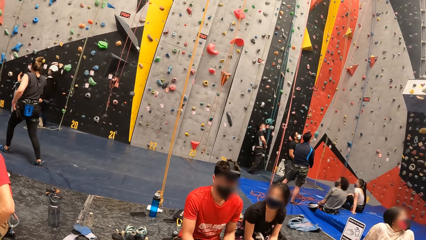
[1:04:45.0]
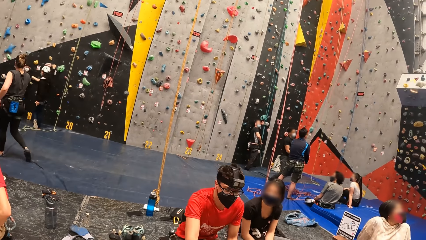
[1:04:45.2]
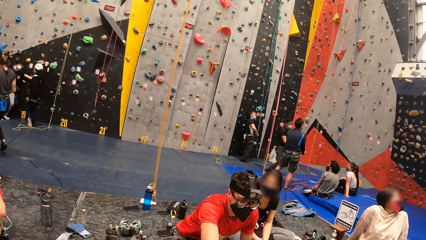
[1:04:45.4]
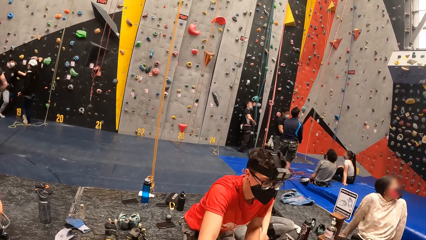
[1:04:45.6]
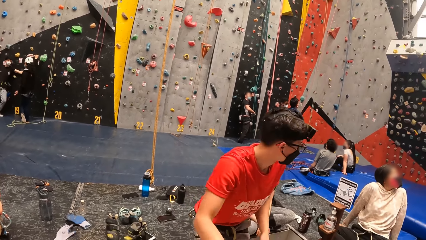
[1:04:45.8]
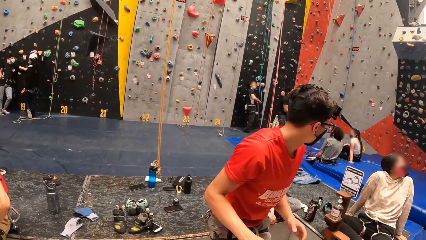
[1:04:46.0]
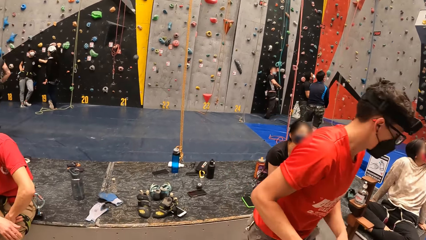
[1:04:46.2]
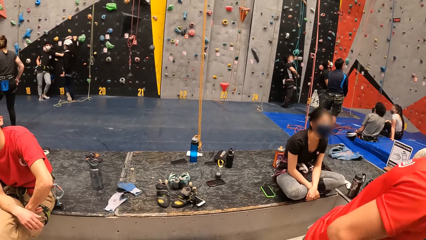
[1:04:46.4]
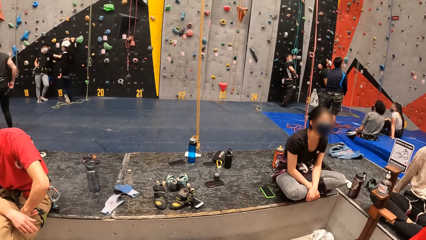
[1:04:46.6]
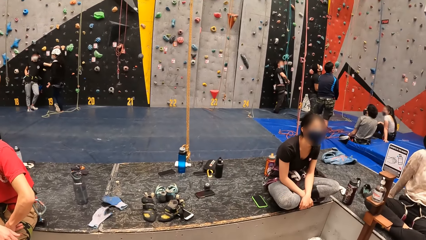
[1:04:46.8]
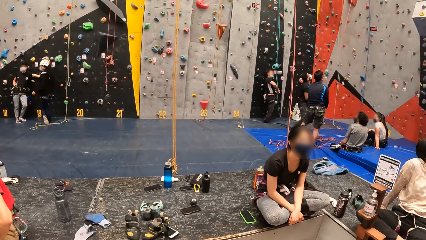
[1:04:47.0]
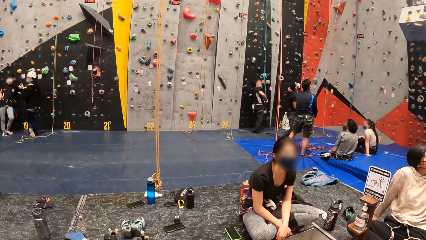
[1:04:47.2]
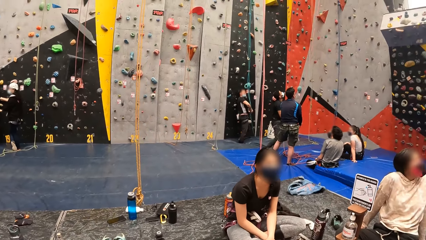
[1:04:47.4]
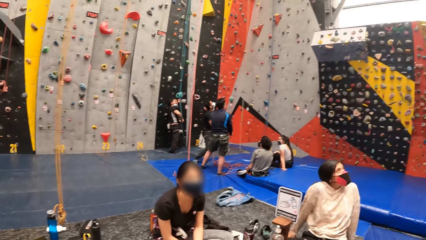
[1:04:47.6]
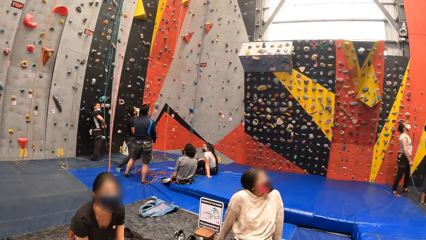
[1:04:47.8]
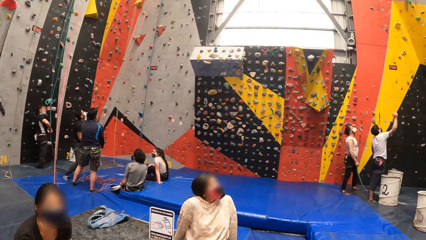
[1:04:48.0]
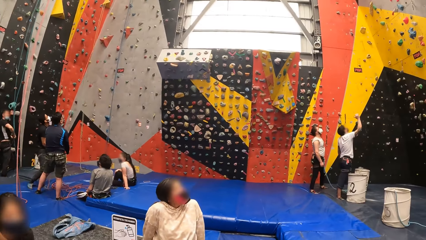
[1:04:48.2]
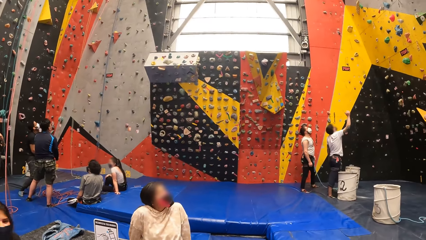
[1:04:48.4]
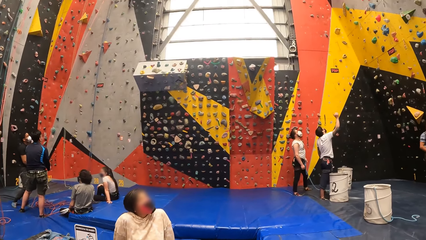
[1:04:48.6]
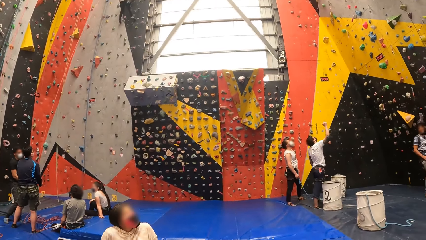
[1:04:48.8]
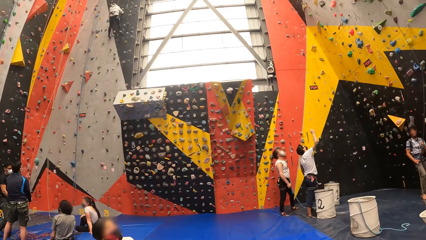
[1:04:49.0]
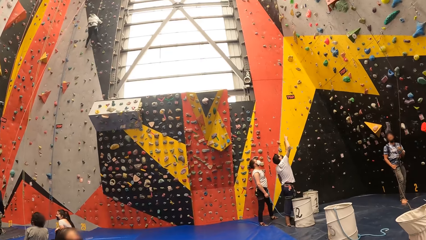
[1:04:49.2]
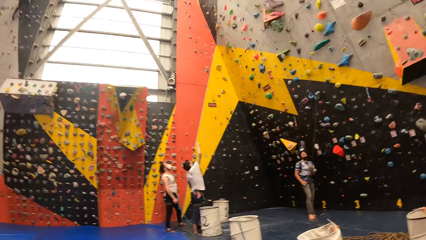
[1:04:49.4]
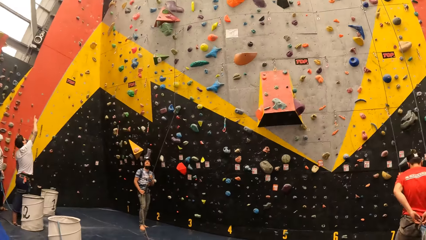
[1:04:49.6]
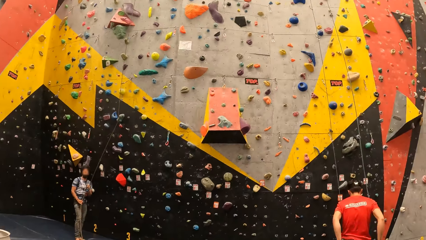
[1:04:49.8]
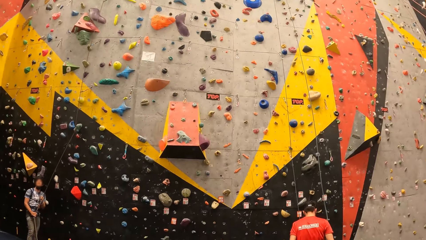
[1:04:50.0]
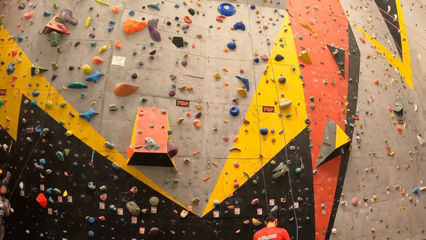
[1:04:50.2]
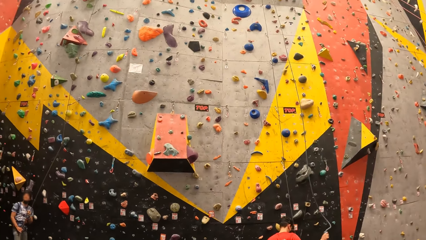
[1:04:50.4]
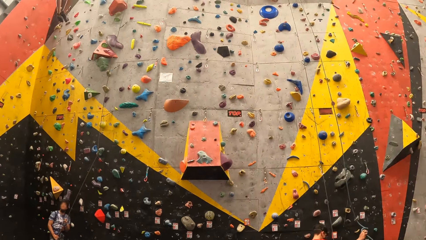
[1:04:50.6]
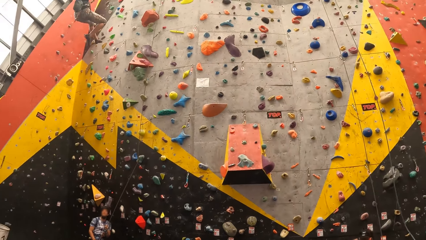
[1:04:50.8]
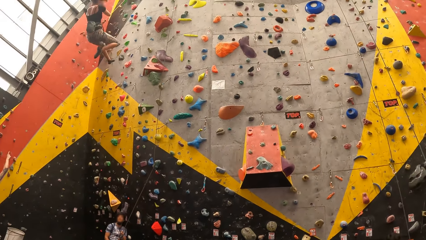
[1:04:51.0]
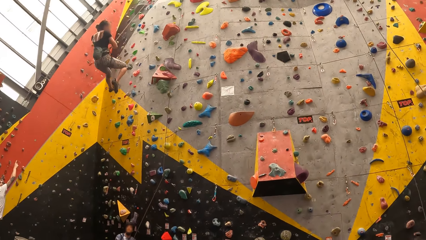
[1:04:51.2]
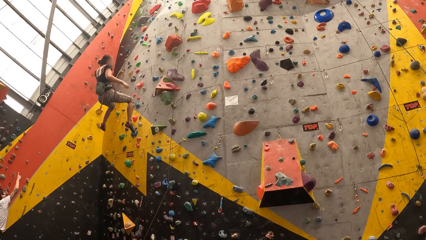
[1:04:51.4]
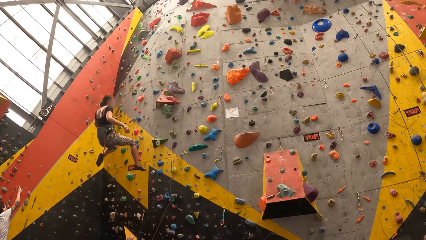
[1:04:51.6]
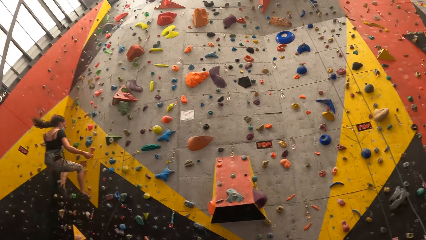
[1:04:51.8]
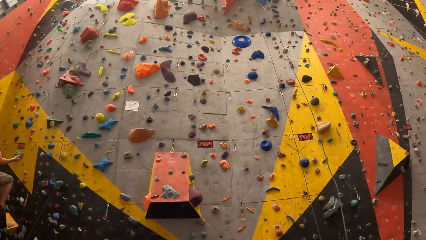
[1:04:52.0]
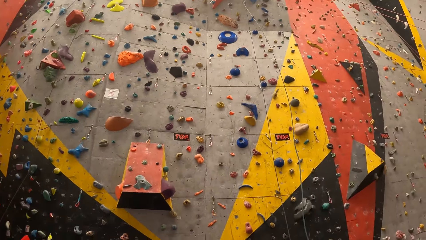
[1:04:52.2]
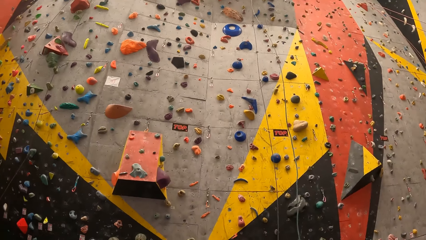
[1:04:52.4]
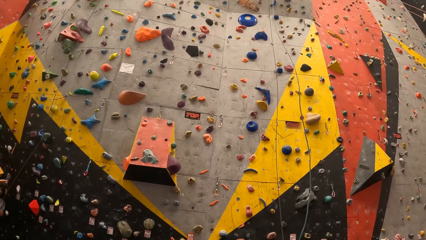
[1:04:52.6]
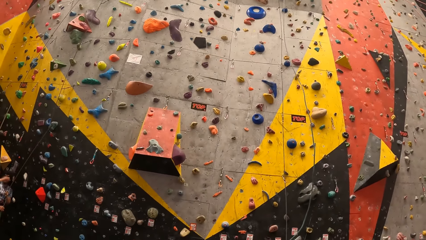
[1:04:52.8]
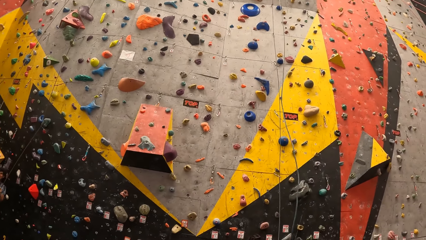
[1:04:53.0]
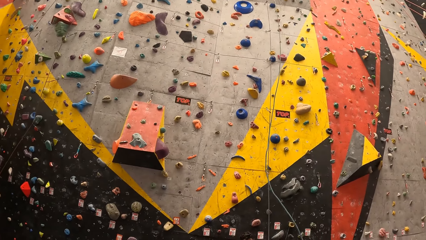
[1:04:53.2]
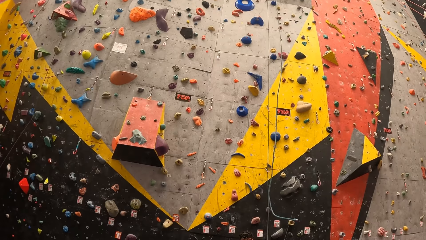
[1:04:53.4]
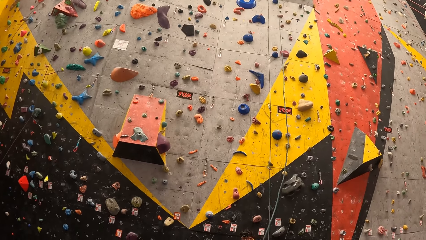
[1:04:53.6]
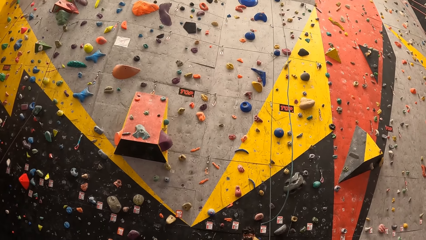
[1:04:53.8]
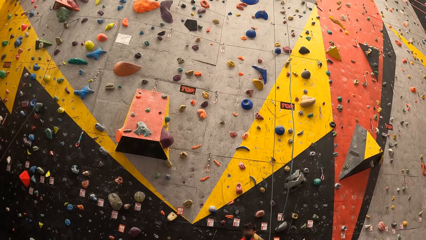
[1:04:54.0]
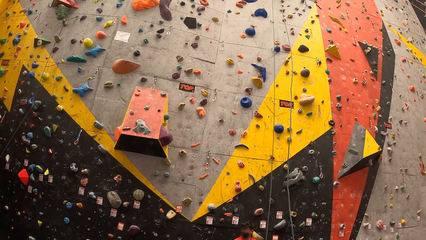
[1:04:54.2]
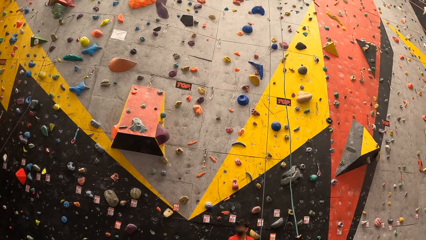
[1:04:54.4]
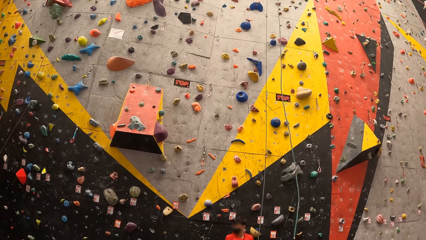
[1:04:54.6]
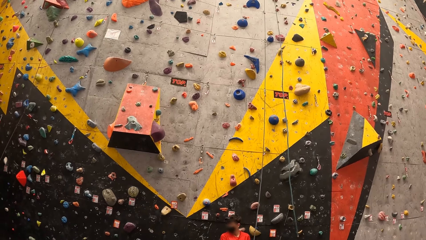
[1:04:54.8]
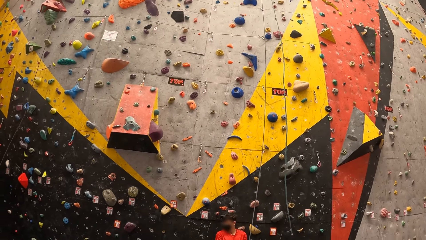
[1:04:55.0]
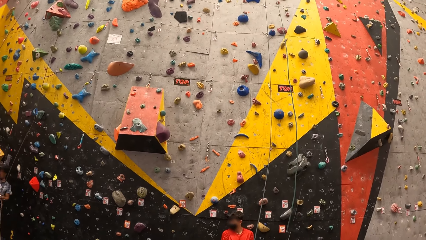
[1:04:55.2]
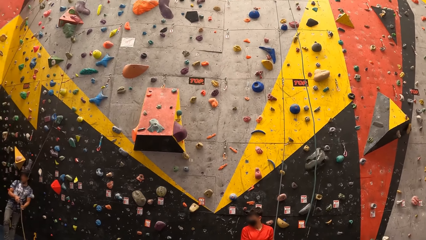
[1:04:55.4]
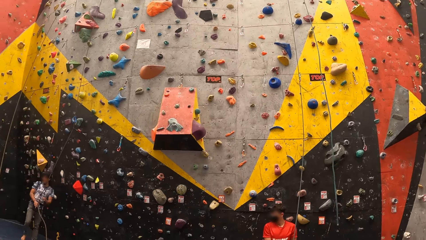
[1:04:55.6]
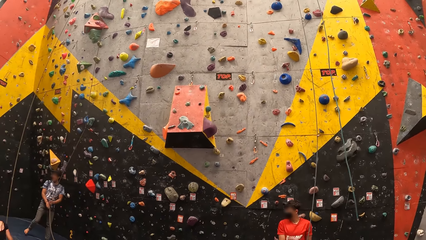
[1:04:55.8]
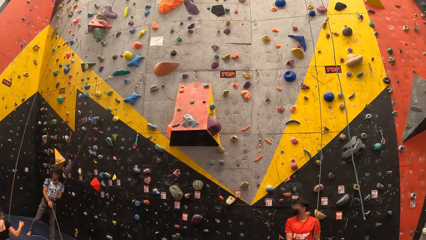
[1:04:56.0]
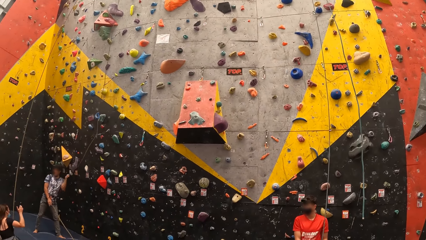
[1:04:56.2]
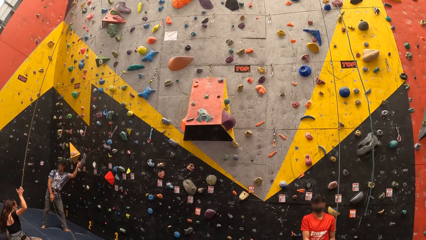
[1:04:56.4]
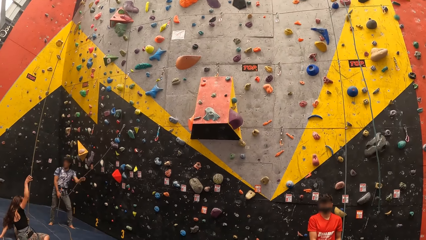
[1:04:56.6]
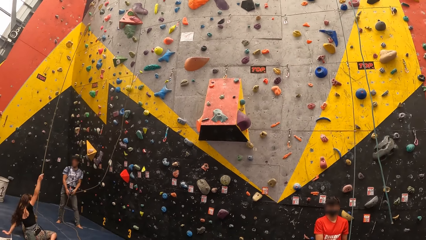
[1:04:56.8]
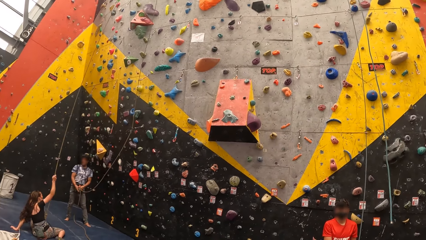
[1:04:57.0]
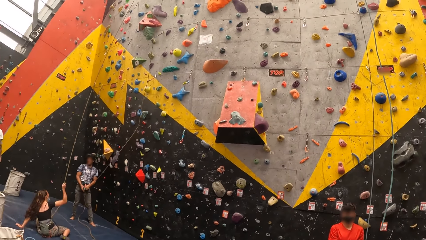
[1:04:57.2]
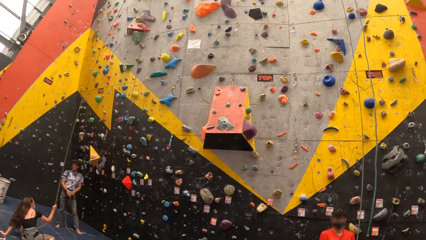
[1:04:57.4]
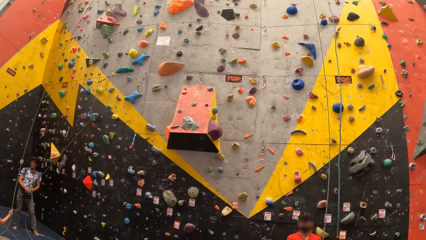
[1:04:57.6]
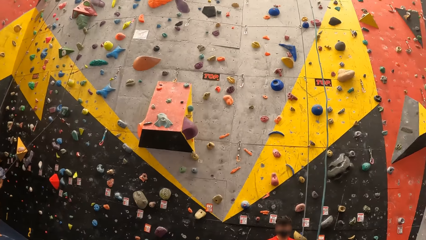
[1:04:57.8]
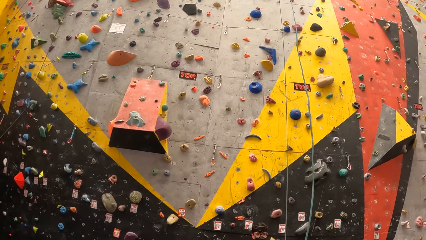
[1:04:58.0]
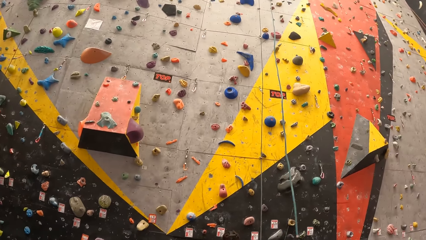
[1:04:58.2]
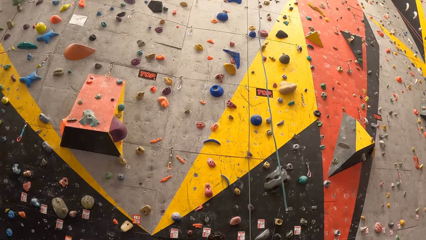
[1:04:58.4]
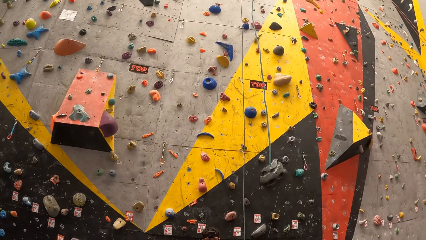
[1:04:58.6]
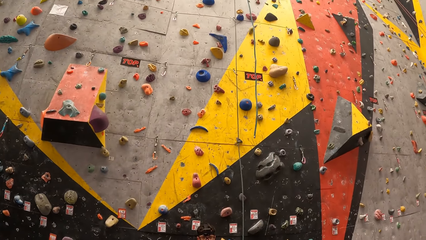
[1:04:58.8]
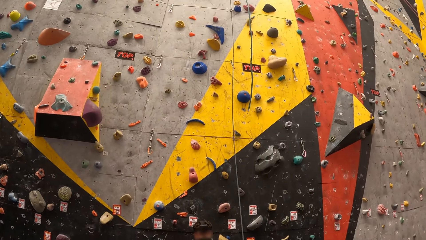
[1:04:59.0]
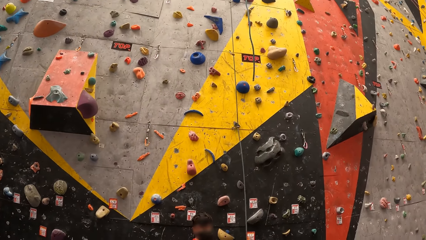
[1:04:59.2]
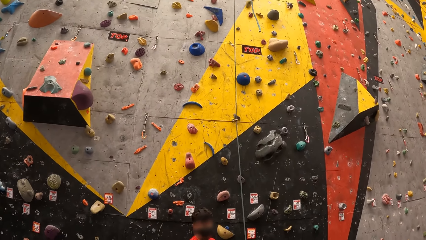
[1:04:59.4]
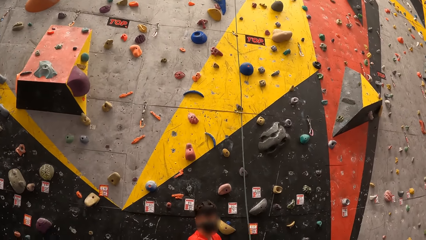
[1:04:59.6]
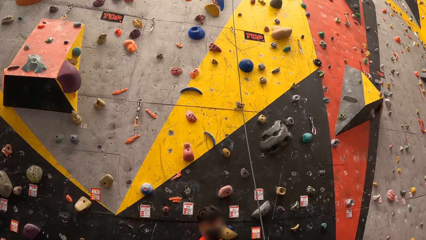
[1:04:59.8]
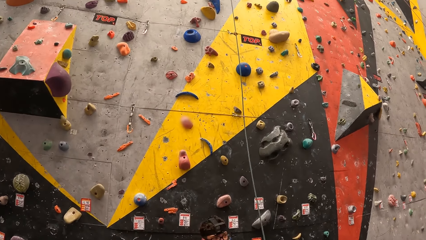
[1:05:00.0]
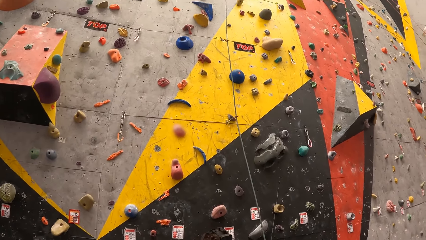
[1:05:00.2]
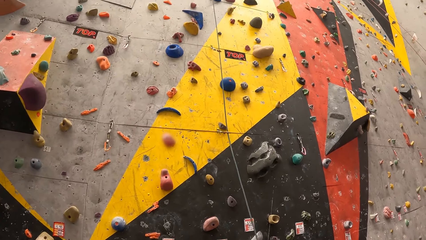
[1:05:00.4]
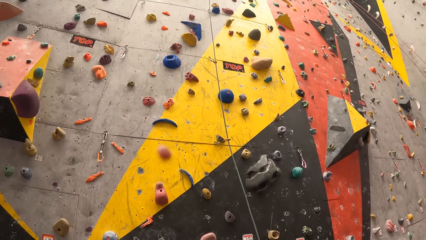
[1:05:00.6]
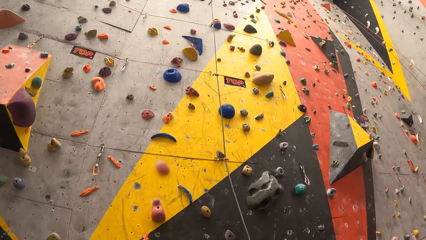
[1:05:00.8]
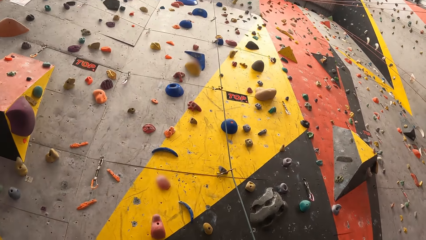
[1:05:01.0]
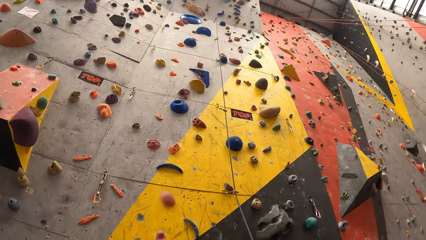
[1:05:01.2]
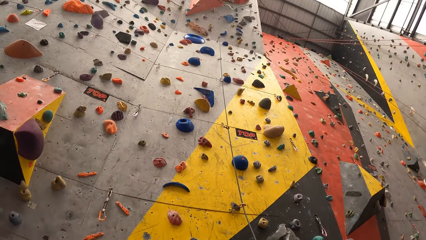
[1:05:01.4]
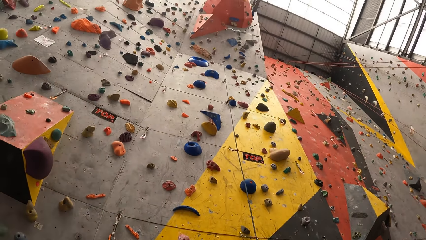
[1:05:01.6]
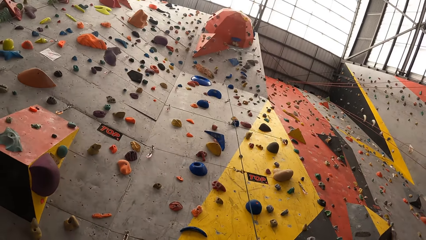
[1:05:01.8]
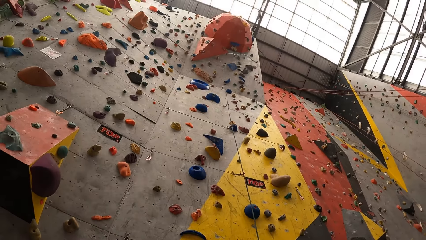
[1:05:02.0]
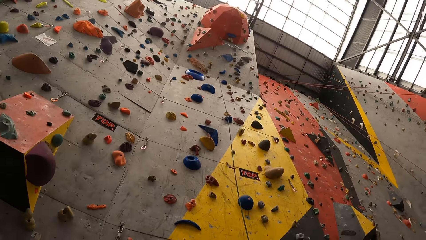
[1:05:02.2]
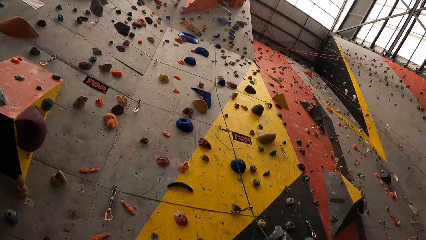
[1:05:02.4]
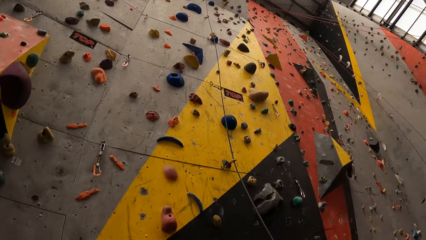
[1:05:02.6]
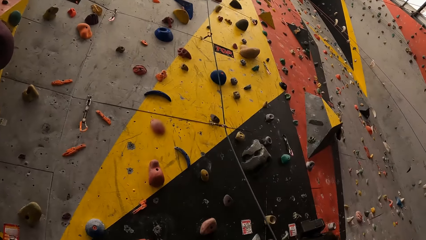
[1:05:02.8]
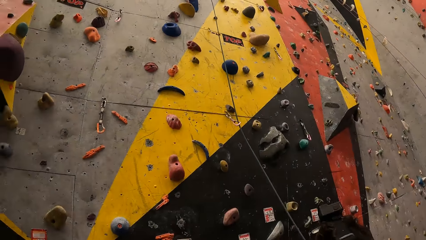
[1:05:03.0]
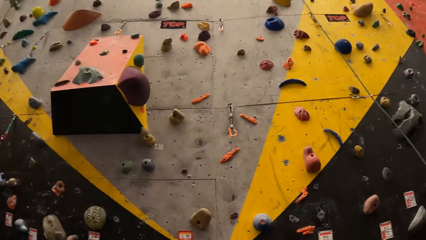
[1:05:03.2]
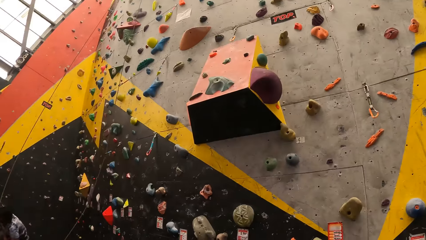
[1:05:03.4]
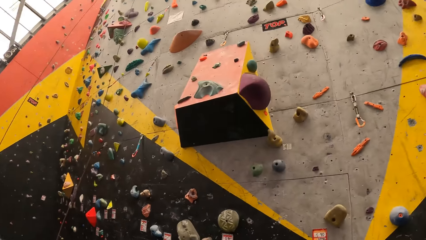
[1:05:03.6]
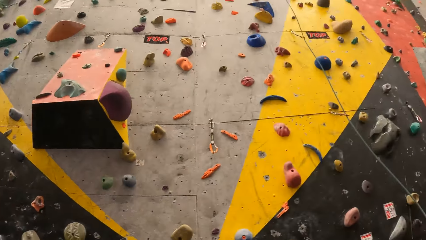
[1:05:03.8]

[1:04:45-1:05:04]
The camera wearer interacts with a person. They watch the climbing wall game.
